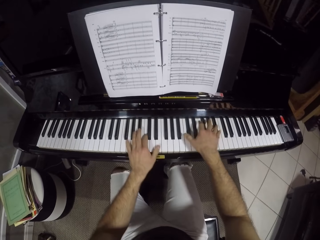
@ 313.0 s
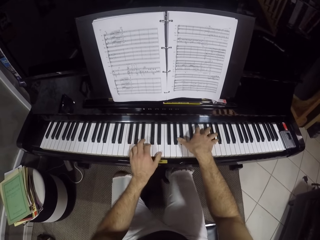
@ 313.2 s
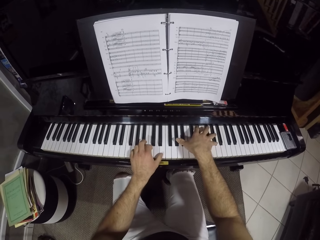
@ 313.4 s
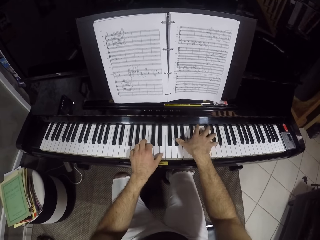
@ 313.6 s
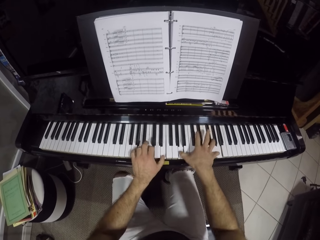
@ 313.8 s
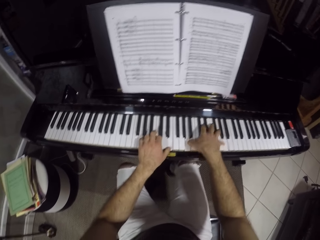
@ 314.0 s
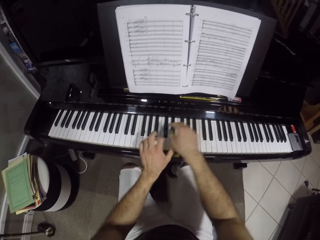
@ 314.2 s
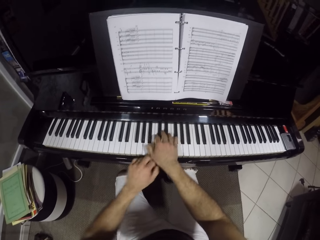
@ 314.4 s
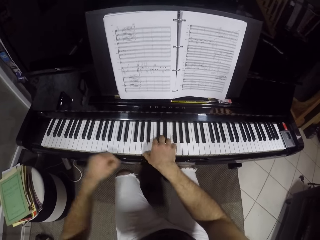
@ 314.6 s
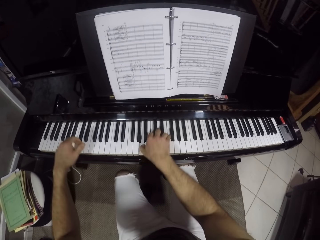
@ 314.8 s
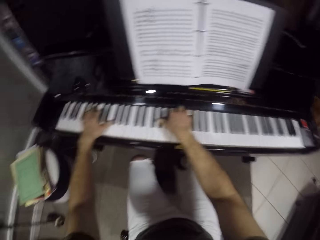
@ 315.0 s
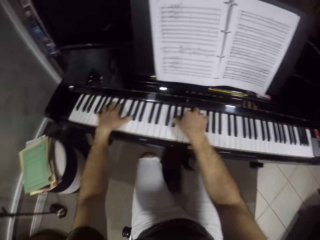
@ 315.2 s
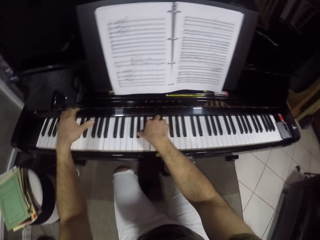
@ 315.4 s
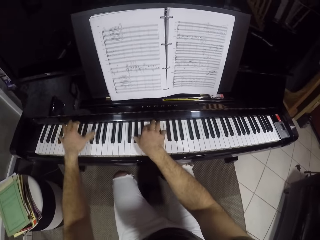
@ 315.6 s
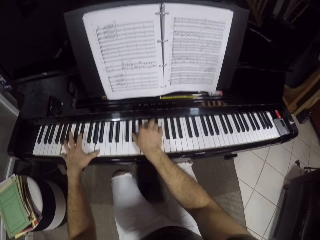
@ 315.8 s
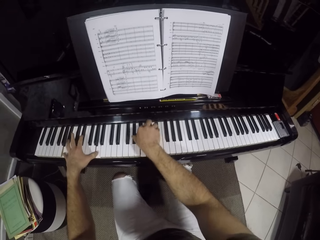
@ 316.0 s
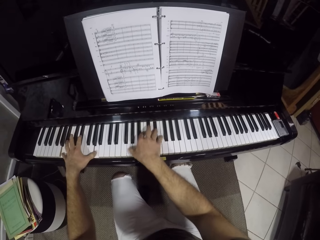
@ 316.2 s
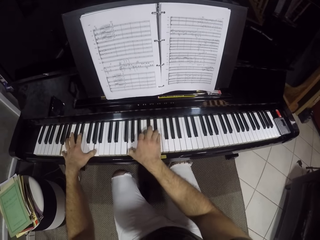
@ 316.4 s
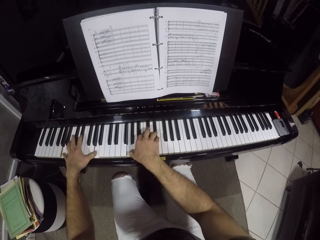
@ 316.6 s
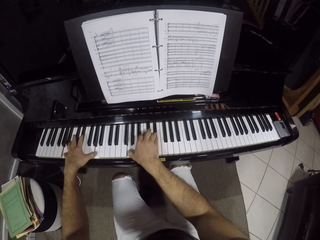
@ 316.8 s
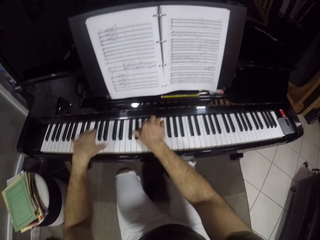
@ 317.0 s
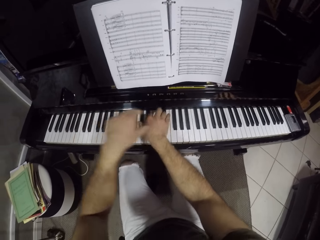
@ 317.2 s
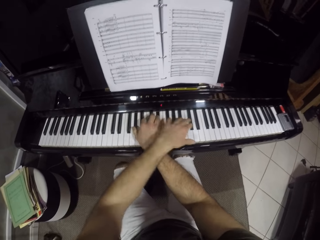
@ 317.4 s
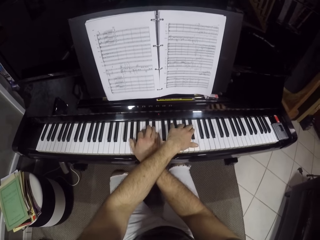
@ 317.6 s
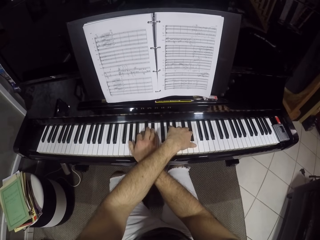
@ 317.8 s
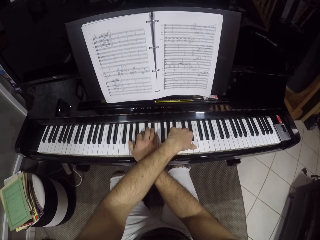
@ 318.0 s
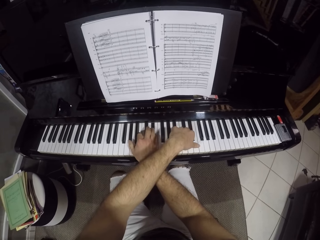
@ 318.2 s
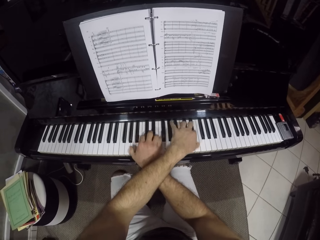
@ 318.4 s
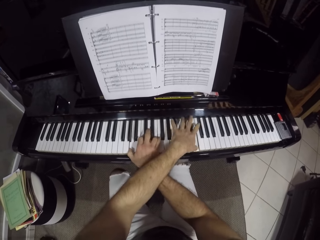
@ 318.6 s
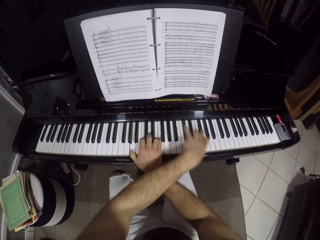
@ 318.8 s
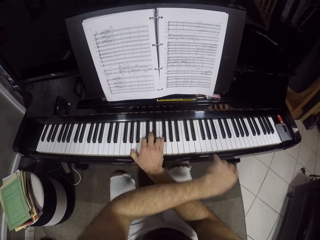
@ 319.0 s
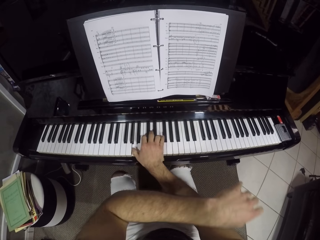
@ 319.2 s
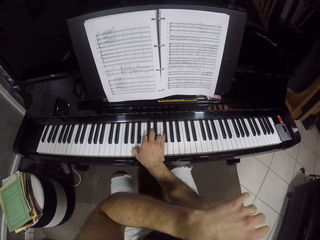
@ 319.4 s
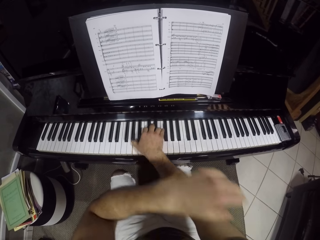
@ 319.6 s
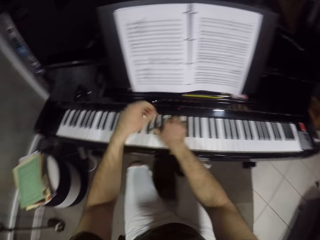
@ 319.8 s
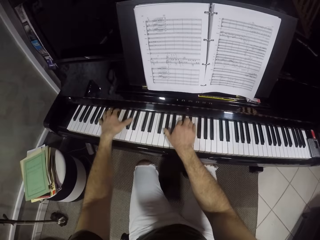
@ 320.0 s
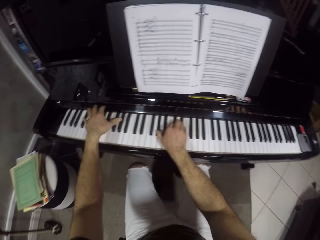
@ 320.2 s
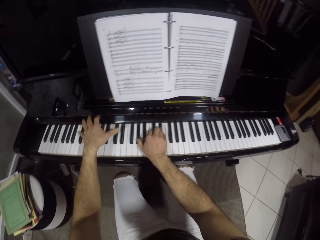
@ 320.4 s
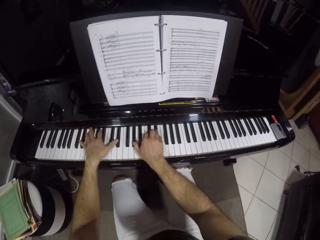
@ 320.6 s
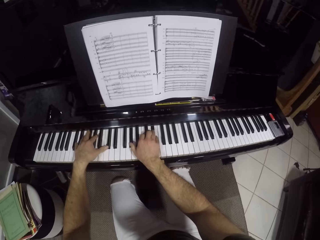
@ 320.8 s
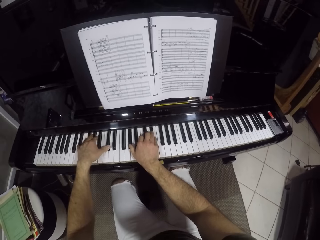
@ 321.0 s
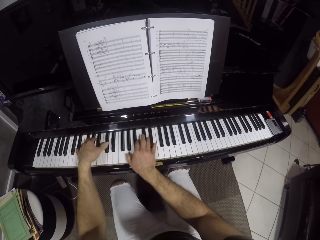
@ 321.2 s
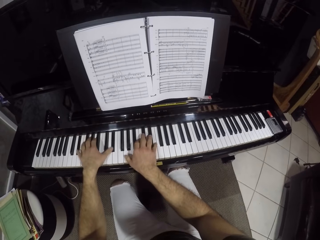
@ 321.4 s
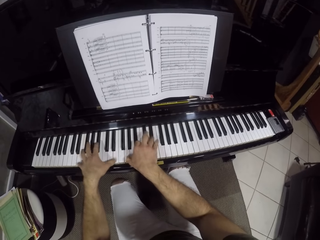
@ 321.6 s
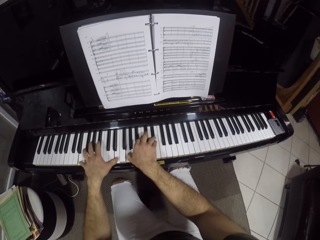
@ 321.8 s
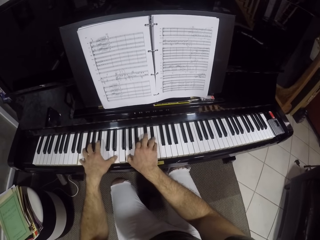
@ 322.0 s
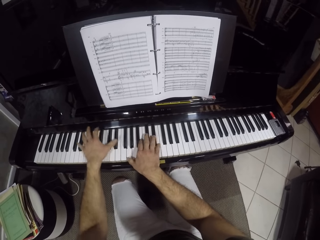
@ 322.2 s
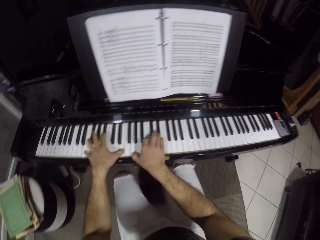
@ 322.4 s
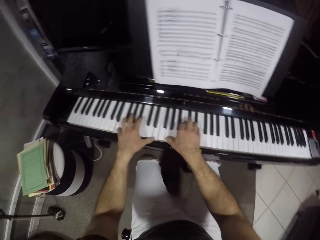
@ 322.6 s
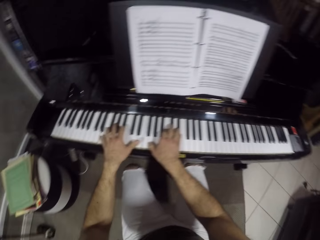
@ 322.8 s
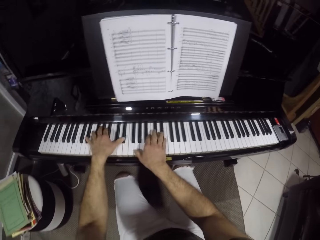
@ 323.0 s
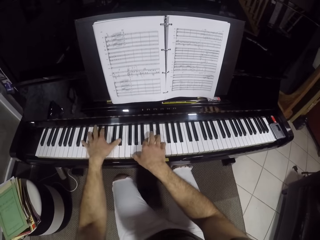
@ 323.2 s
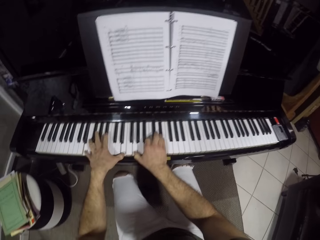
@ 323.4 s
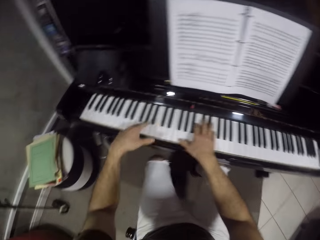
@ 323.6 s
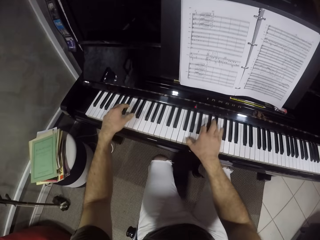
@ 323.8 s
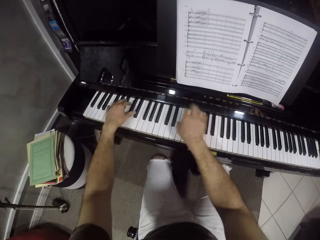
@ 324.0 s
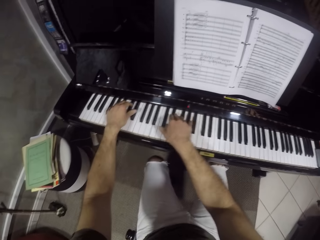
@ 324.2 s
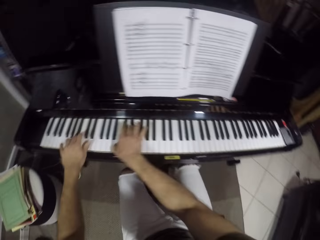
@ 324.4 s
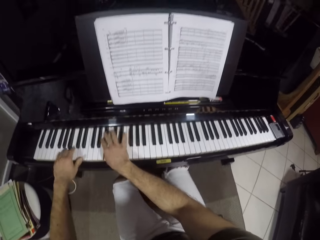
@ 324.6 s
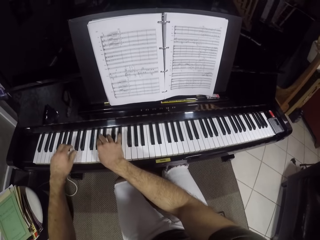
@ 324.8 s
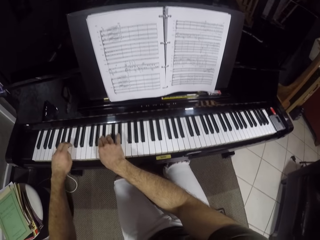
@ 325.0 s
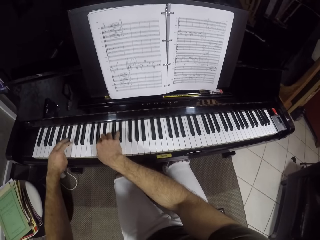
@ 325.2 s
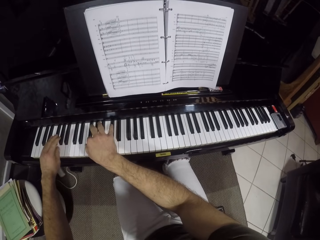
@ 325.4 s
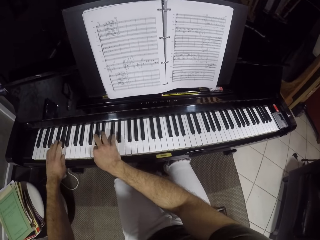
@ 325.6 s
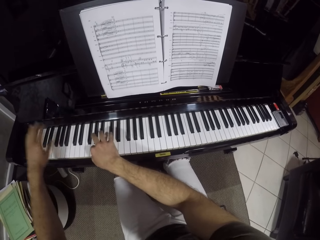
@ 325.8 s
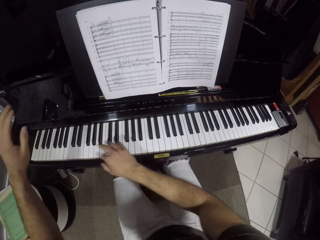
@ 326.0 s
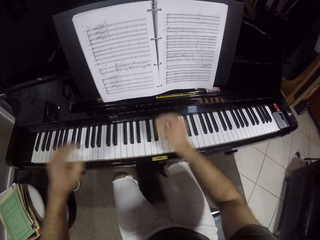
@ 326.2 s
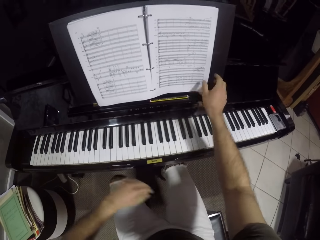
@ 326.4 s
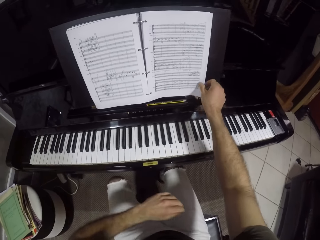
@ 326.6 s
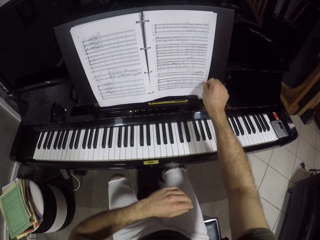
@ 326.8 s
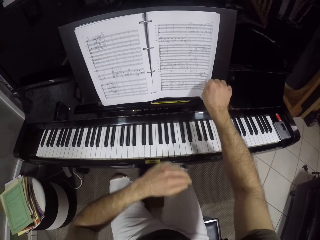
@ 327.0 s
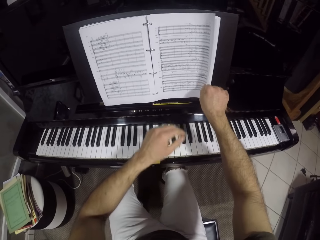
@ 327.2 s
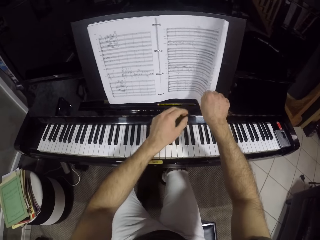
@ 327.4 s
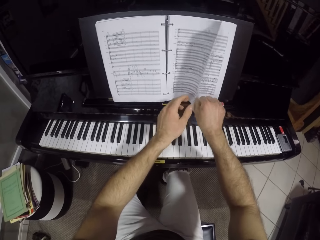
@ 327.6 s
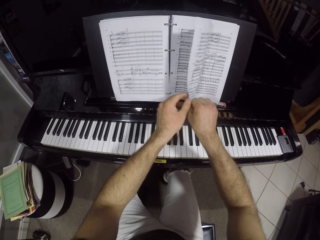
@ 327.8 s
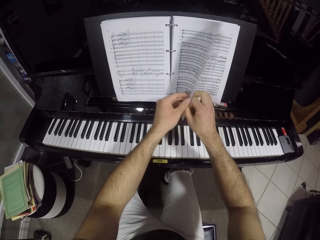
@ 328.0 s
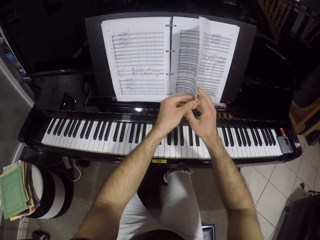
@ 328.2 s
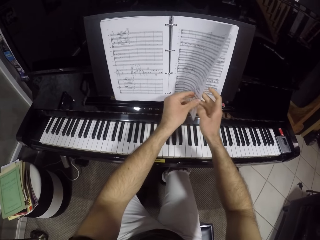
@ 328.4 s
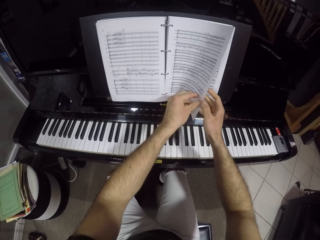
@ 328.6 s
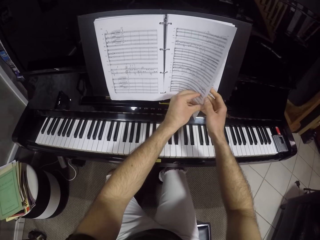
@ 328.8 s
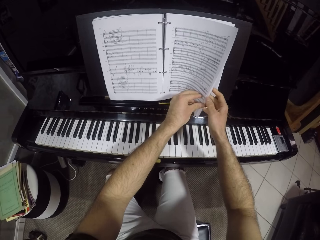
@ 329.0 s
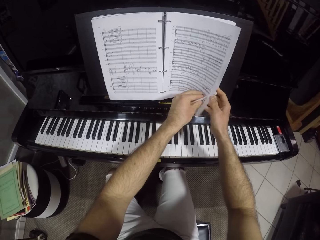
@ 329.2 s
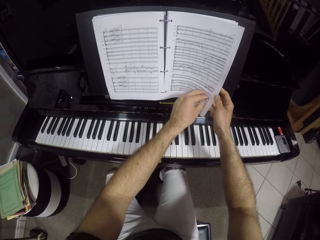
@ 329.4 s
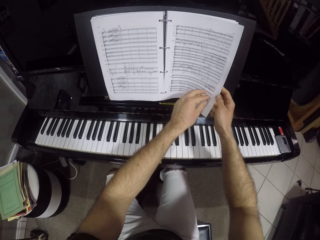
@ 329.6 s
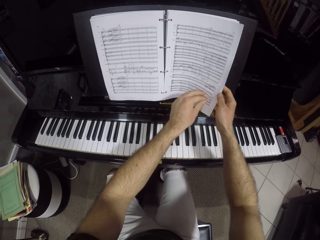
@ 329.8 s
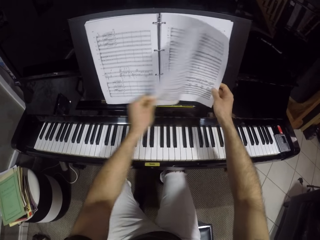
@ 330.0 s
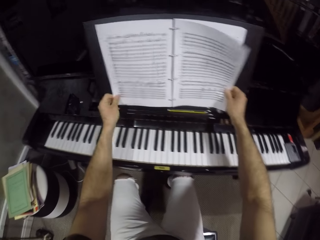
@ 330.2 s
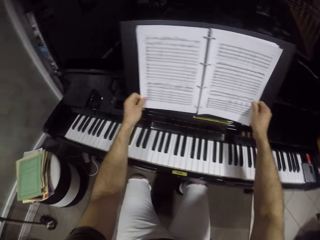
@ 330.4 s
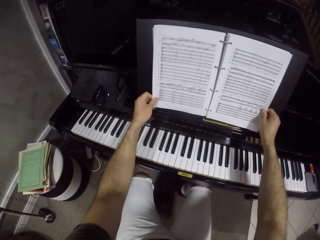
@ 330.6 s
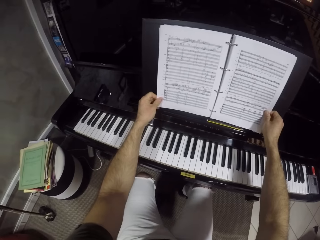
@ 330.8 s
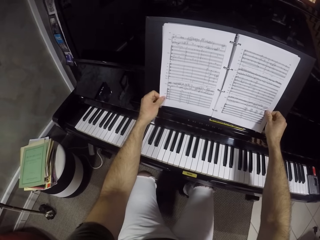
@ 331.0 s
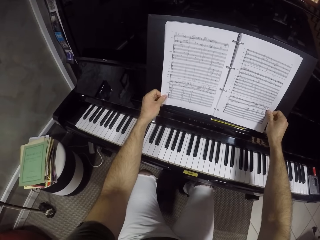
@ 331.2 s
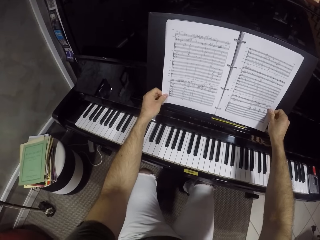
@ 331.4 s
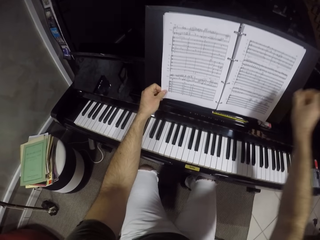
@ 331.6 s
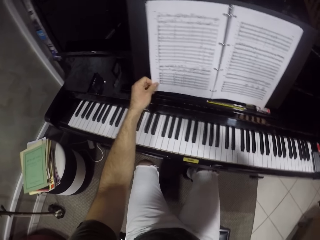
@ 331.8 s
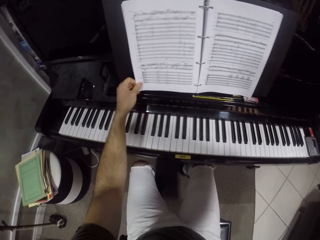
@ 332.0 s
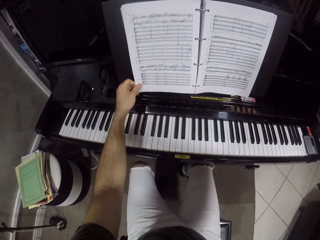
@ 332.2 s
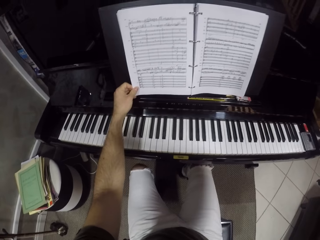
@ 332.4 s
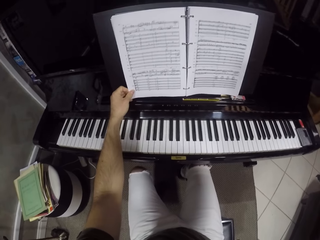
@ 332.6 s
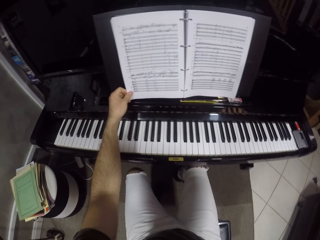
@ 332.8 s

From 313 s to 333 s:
The camera wearer lifts the left hand. He plays the piano. He flips a page of the music book on the piano with both his hands. He moves both hands and touches the music book. He reads the music book. He lifts the right hand and adjusts the camera.
